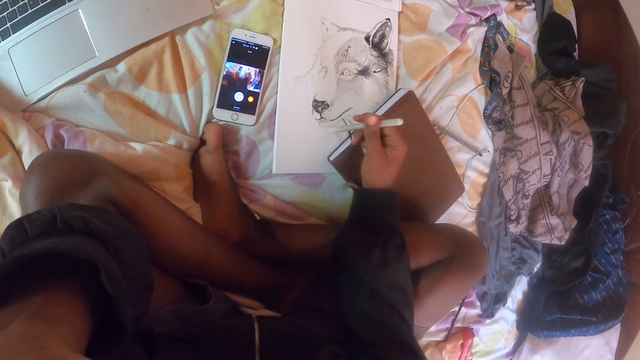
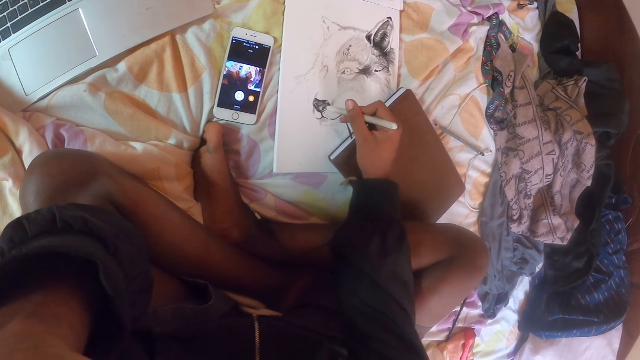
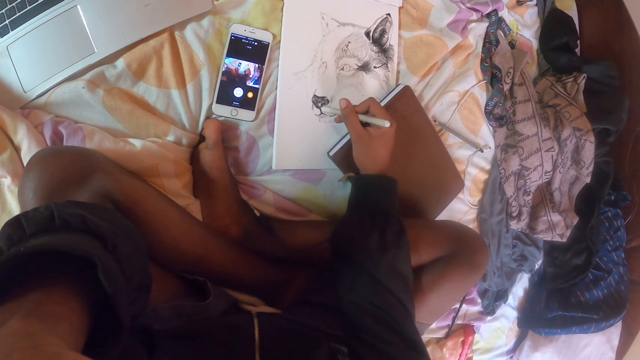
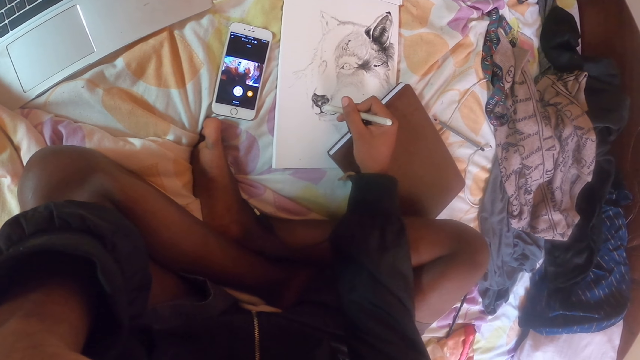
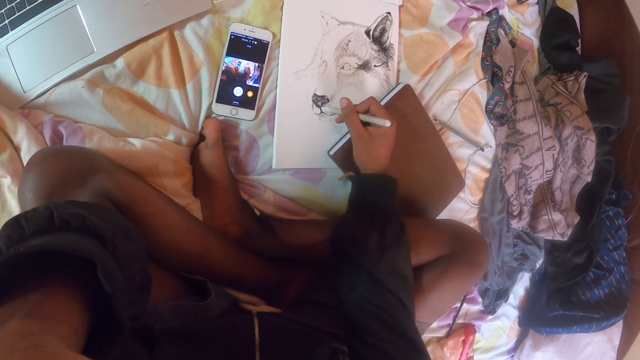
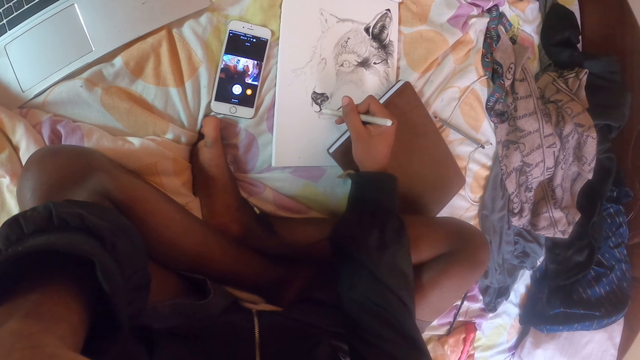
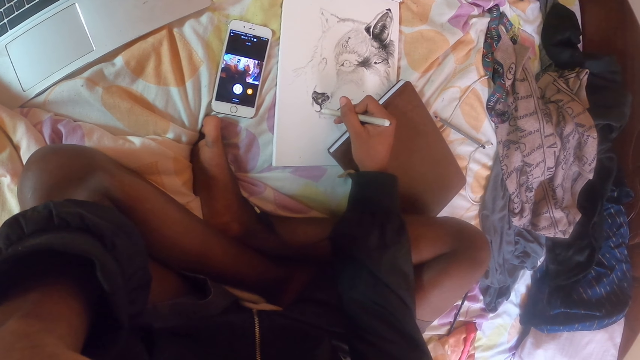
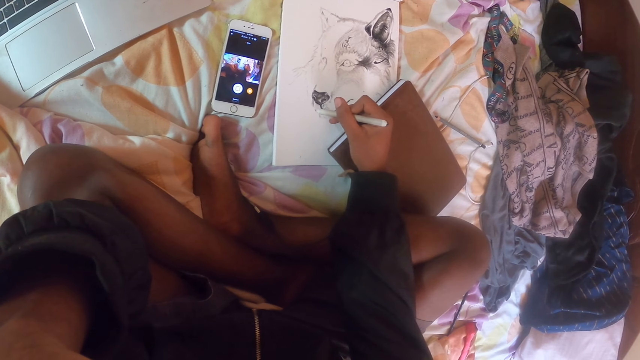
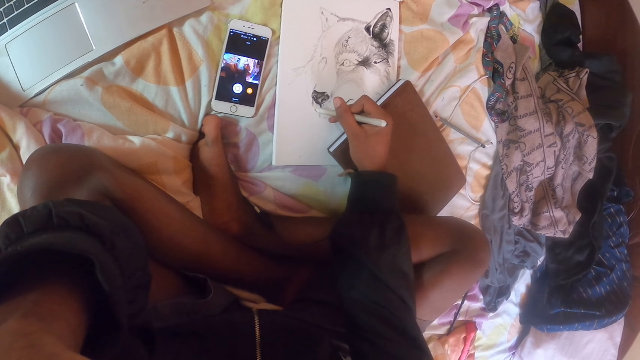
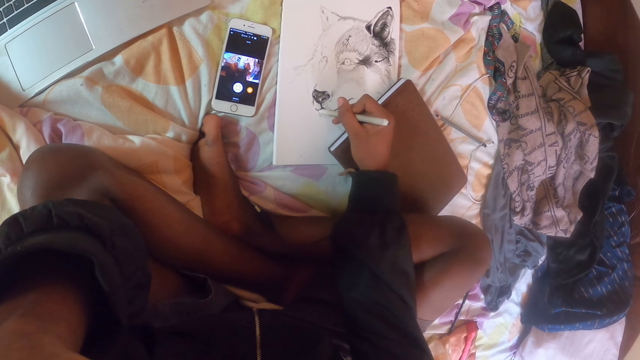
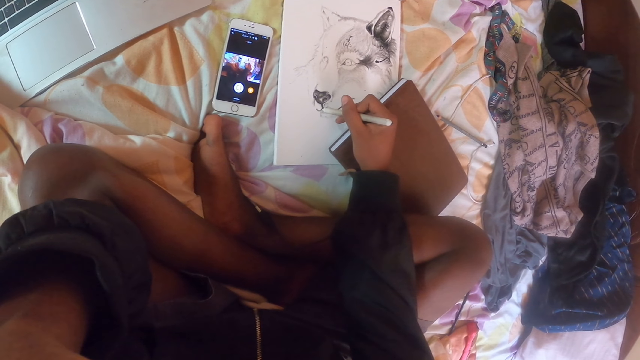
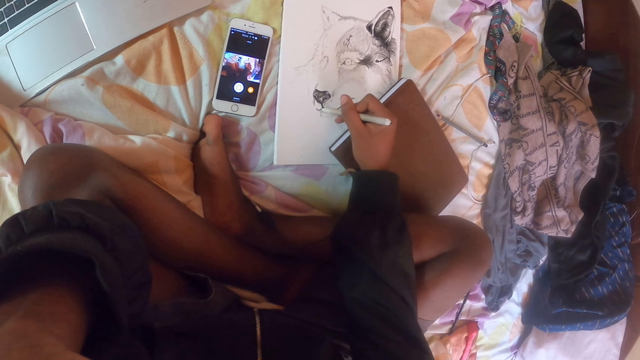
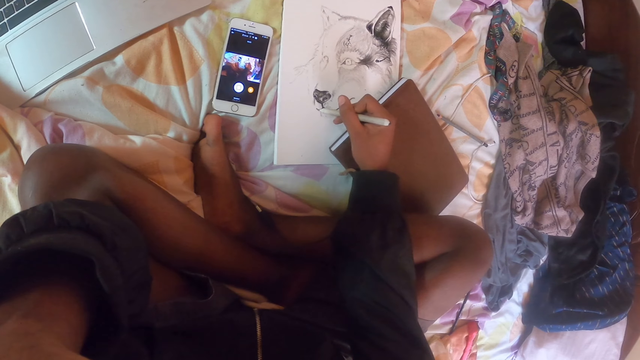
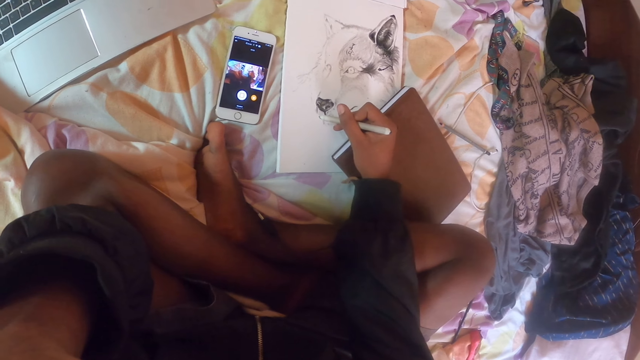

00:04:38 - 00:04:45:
The camera wearer turns the drawing pen. They draw using the drawing pen.

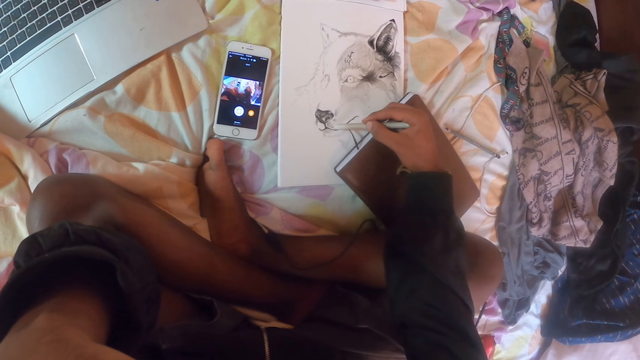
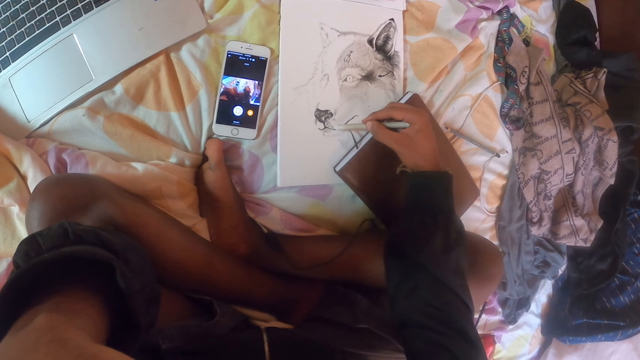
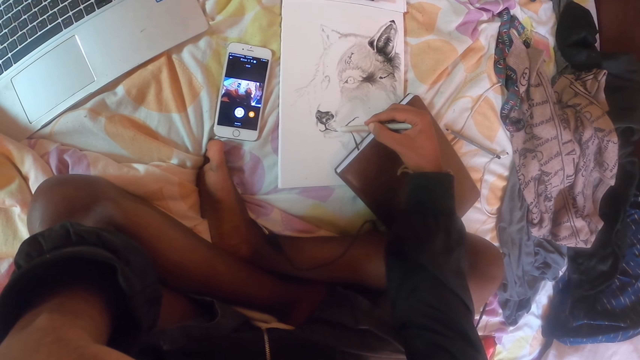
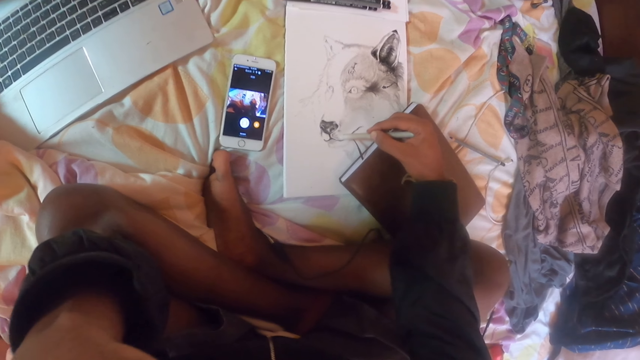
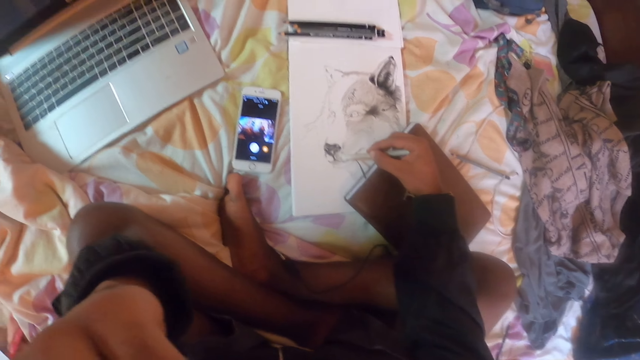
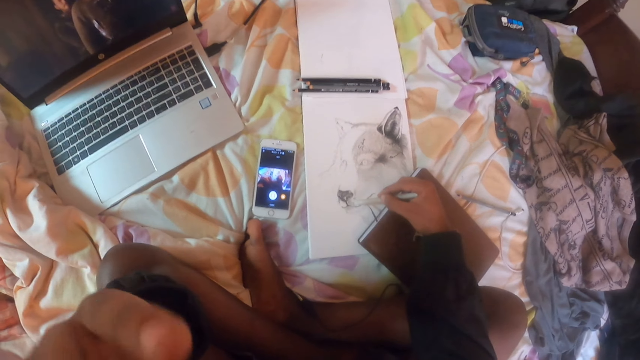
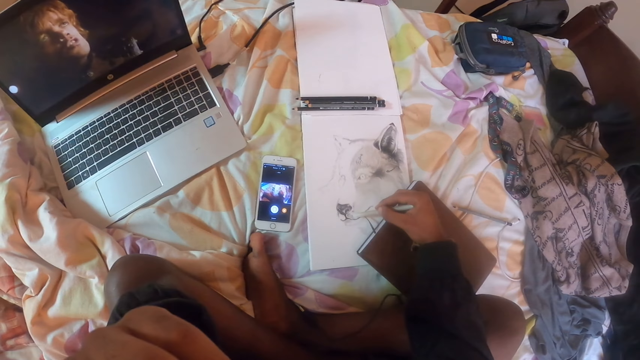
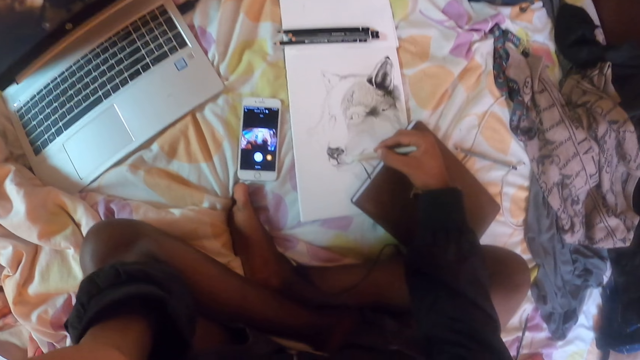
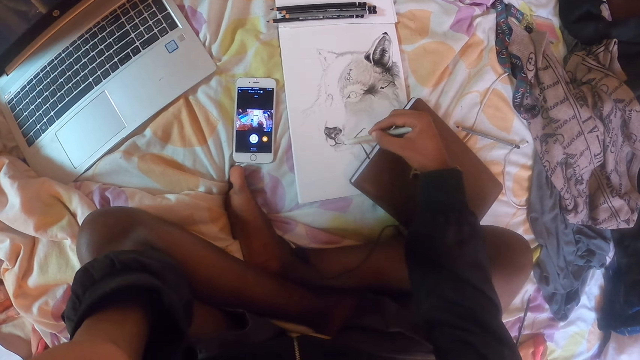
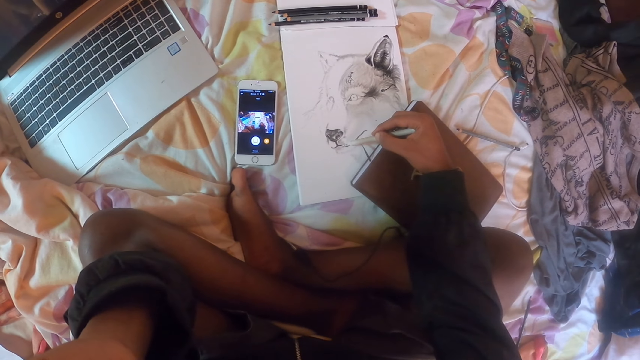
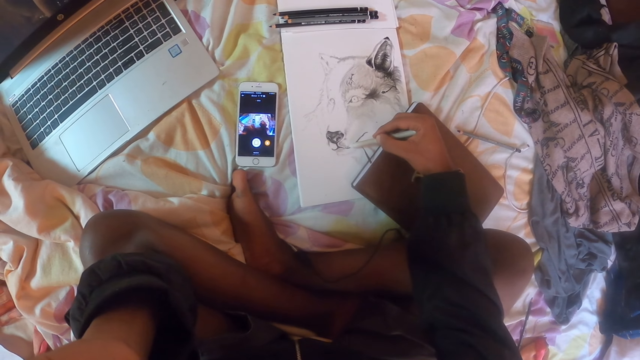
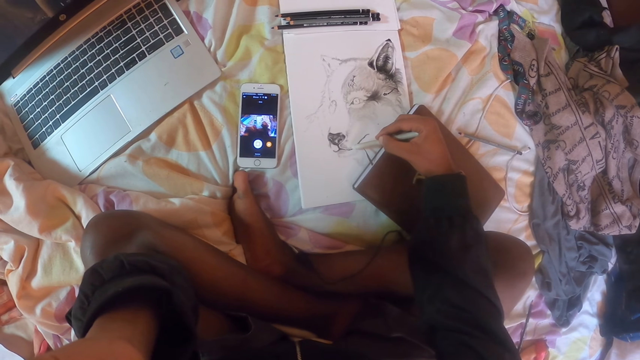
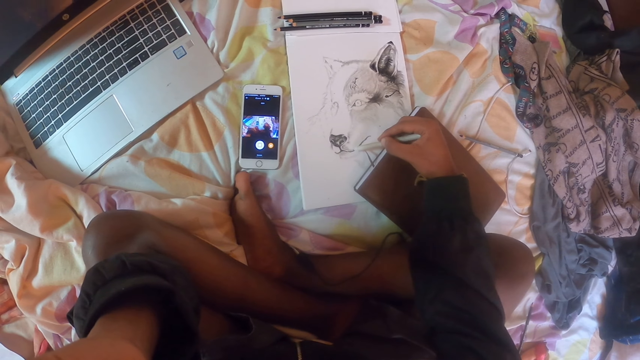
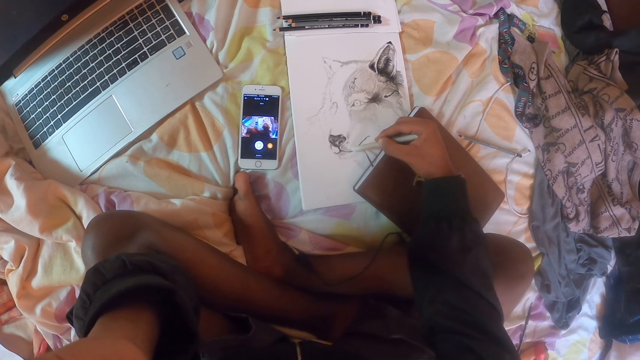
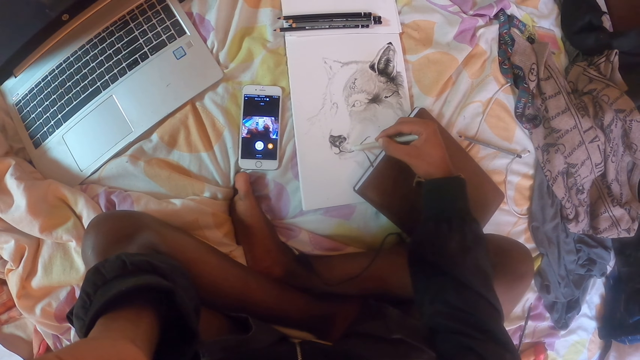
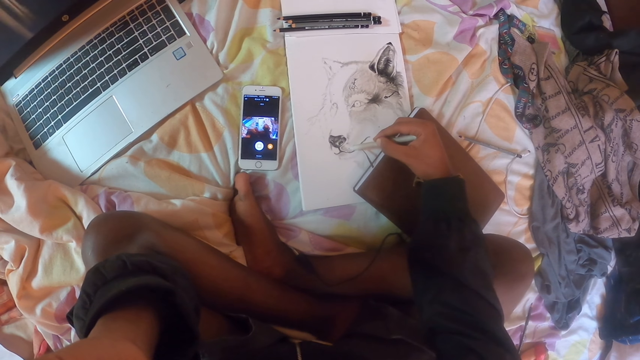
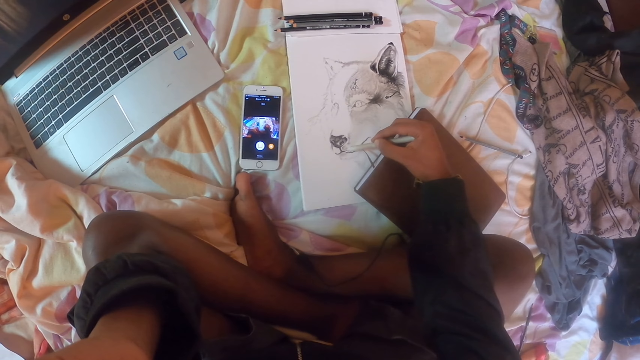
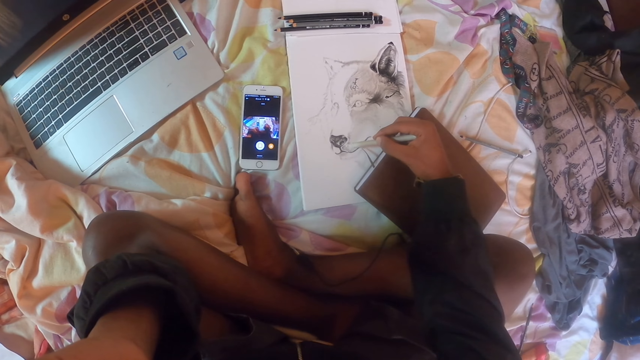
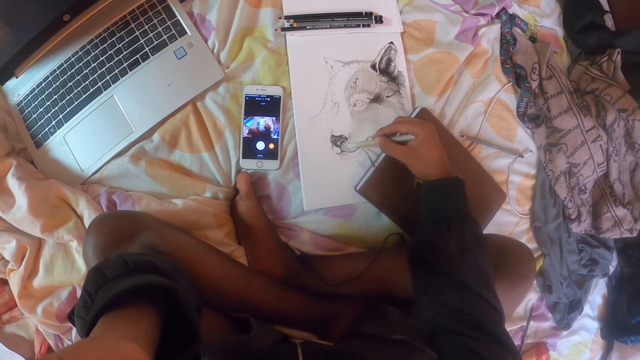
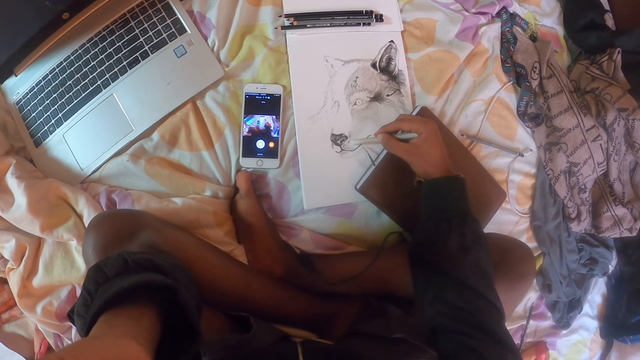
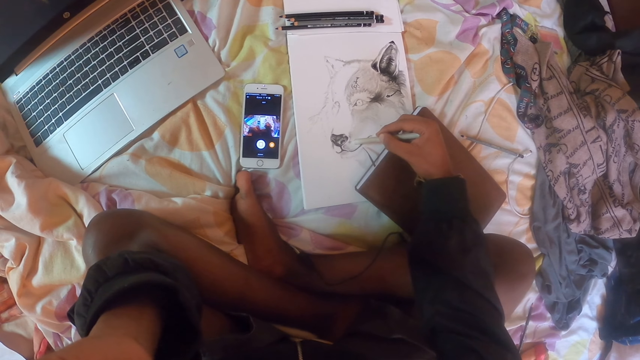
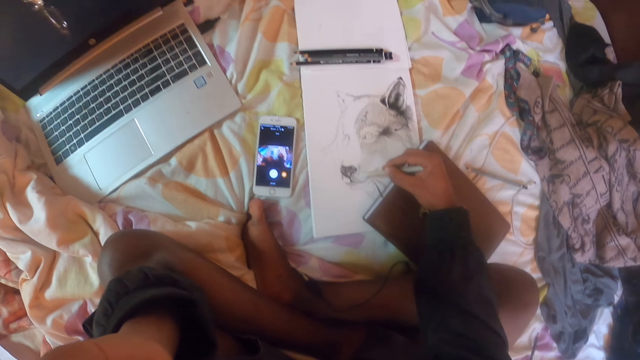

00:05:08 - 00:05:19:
The camera wearer touches his face. He moves his hand. He draws the sketch on the art book with the pencil.
